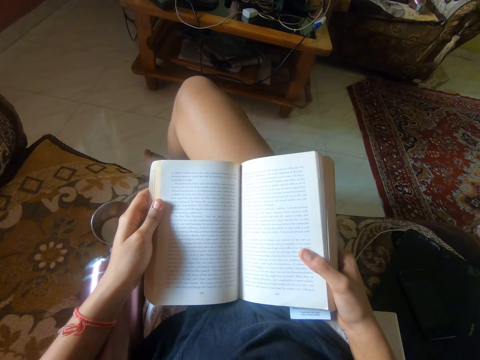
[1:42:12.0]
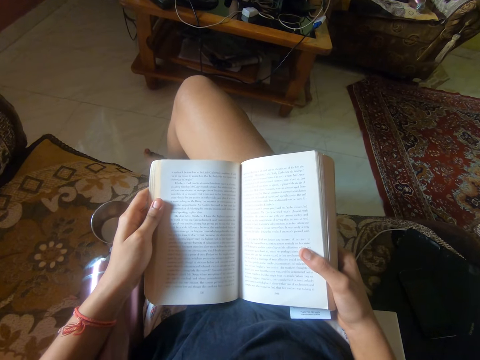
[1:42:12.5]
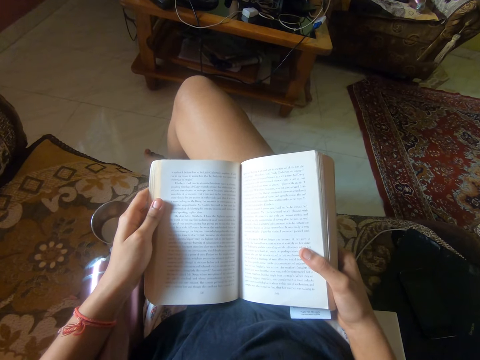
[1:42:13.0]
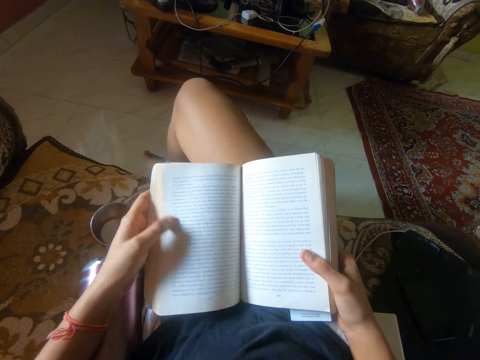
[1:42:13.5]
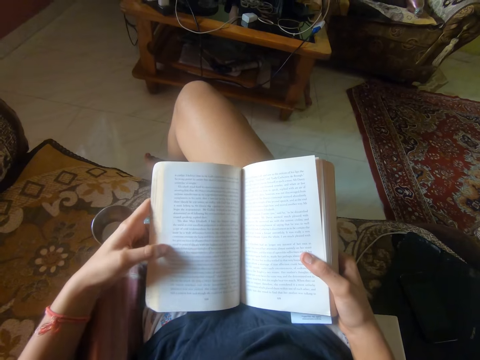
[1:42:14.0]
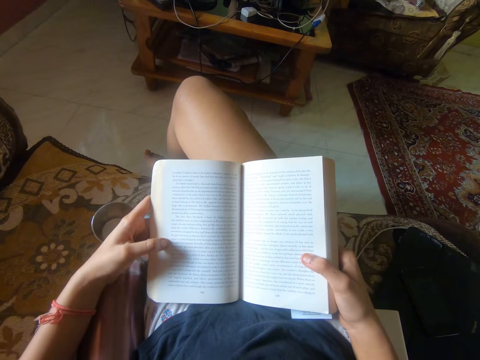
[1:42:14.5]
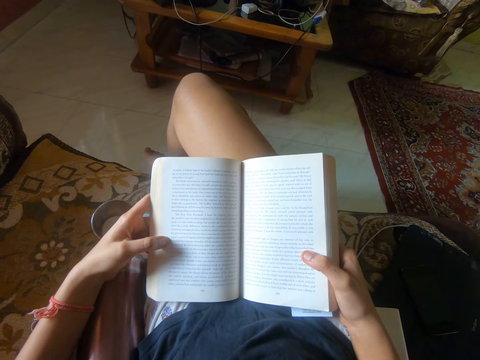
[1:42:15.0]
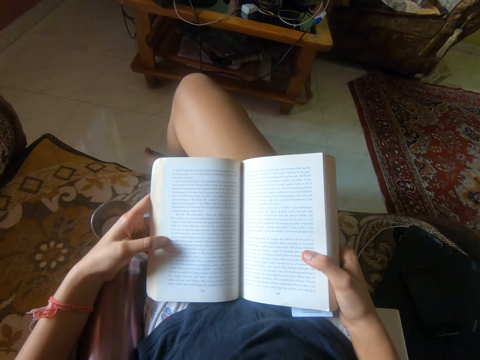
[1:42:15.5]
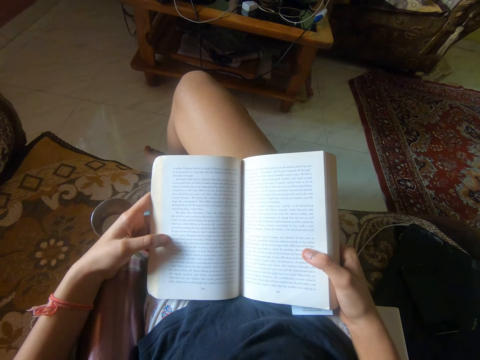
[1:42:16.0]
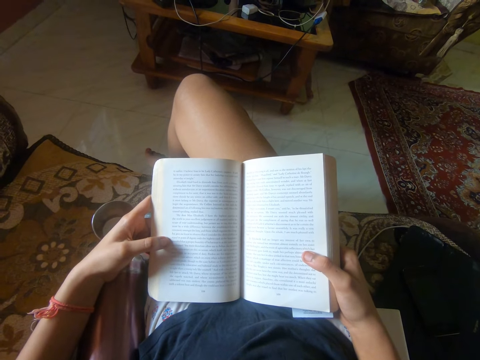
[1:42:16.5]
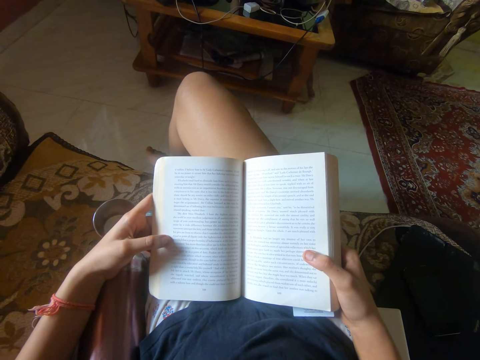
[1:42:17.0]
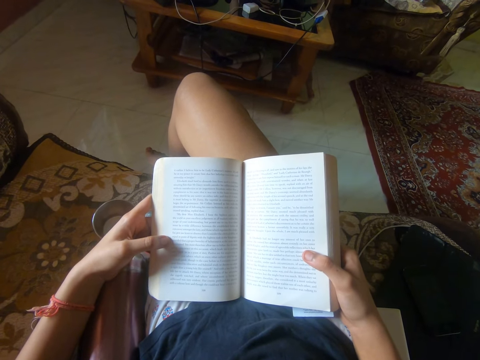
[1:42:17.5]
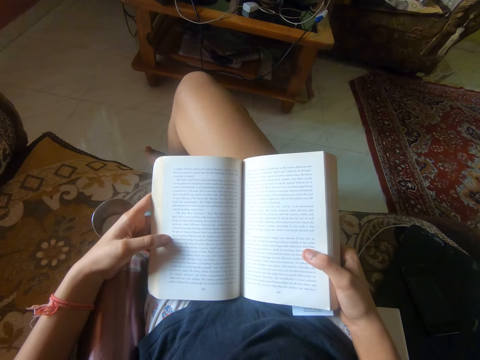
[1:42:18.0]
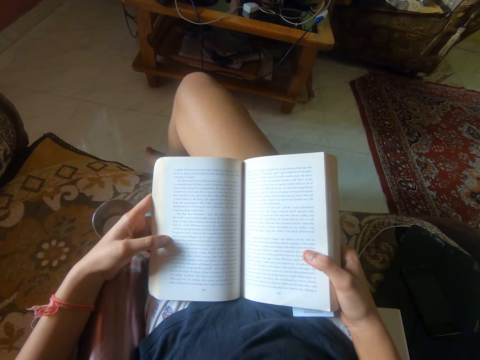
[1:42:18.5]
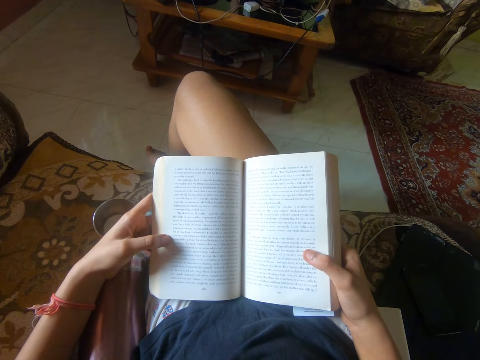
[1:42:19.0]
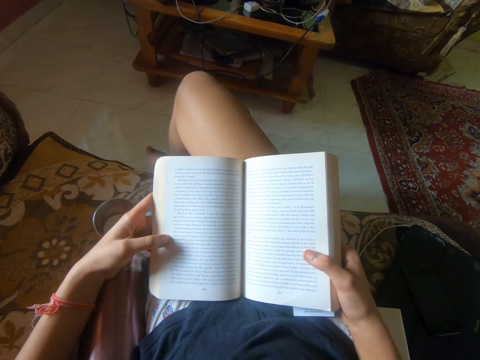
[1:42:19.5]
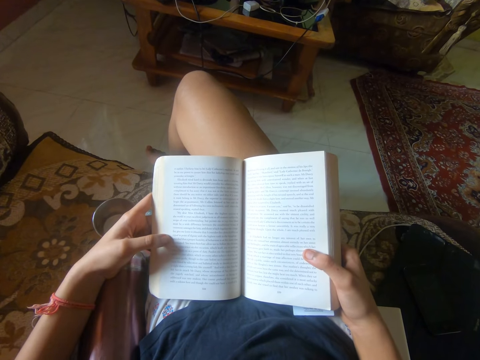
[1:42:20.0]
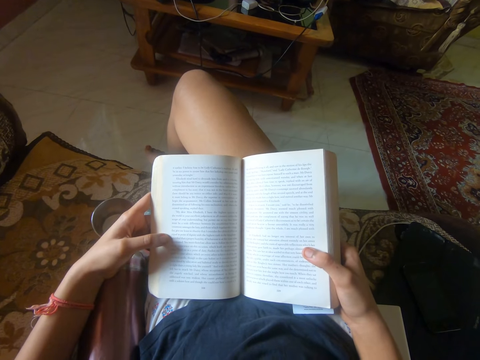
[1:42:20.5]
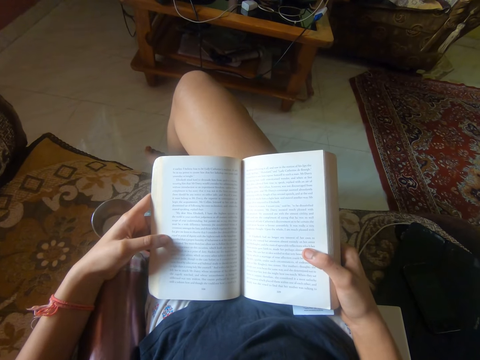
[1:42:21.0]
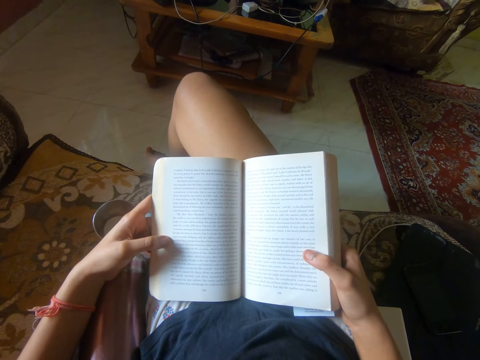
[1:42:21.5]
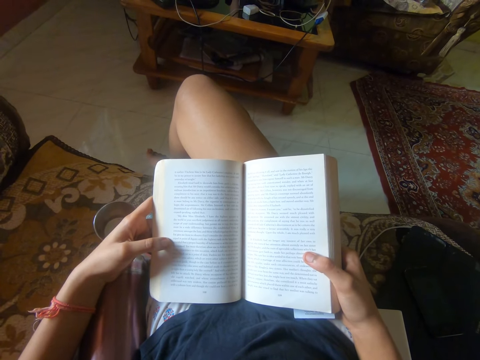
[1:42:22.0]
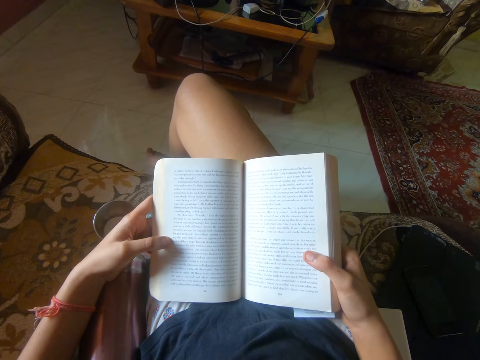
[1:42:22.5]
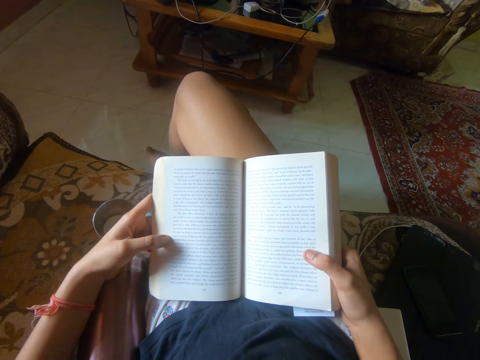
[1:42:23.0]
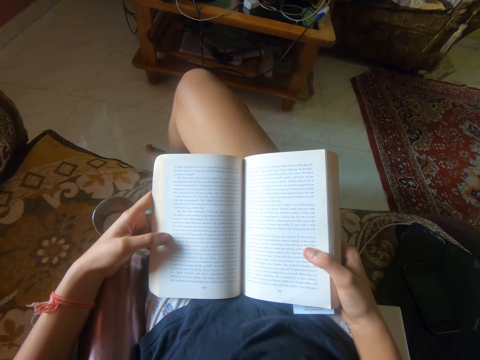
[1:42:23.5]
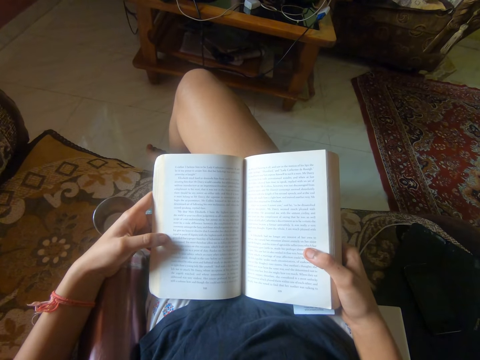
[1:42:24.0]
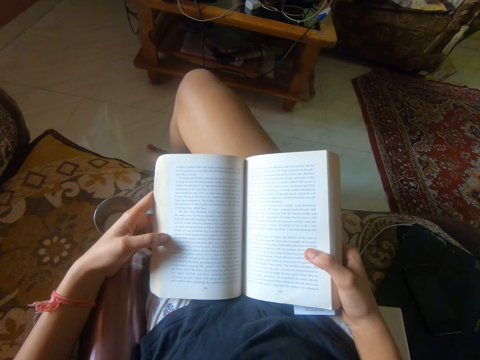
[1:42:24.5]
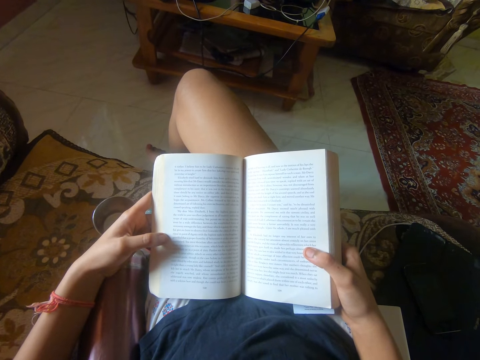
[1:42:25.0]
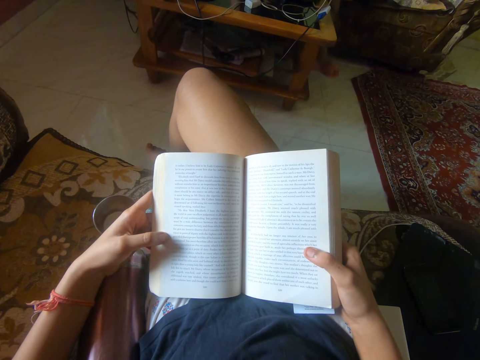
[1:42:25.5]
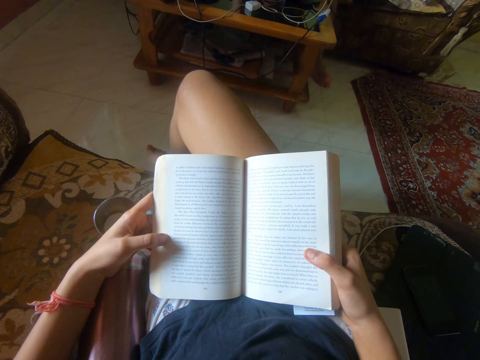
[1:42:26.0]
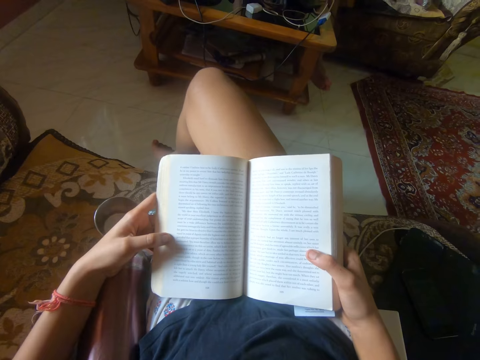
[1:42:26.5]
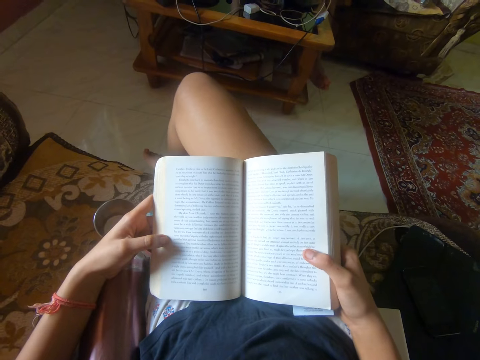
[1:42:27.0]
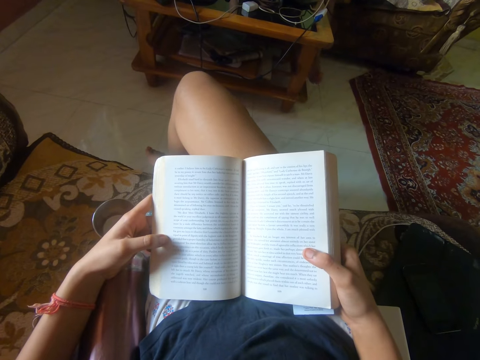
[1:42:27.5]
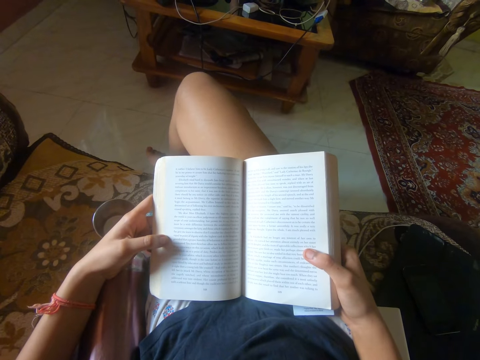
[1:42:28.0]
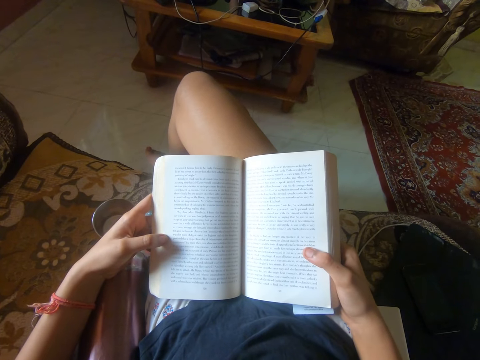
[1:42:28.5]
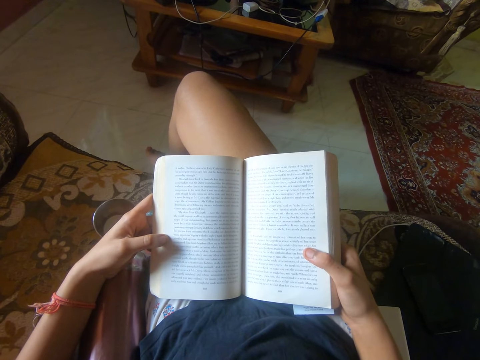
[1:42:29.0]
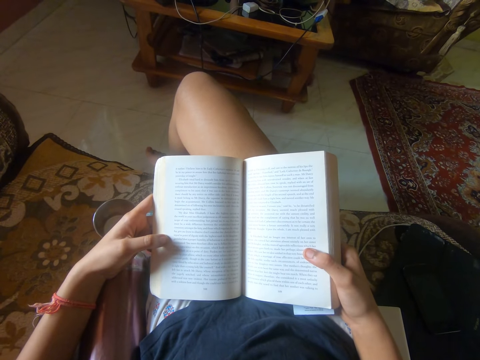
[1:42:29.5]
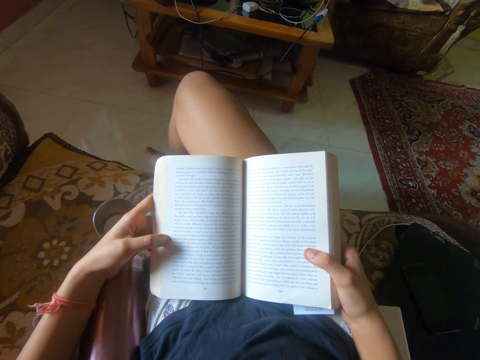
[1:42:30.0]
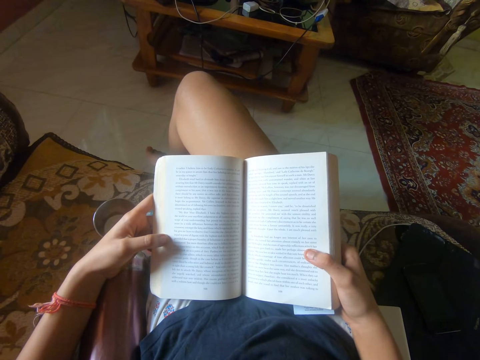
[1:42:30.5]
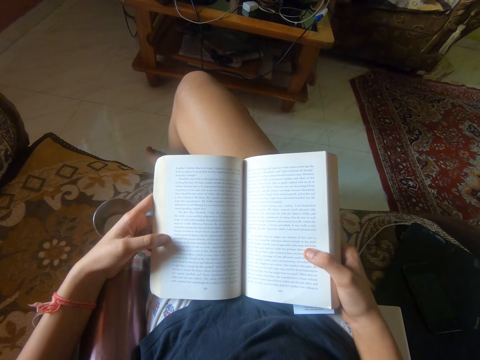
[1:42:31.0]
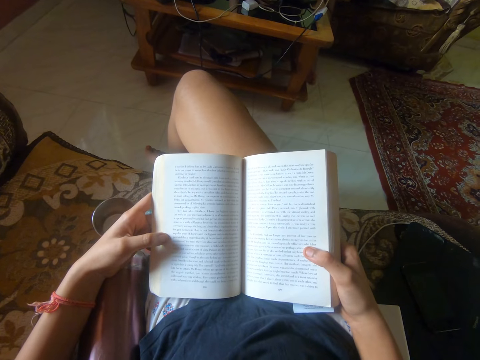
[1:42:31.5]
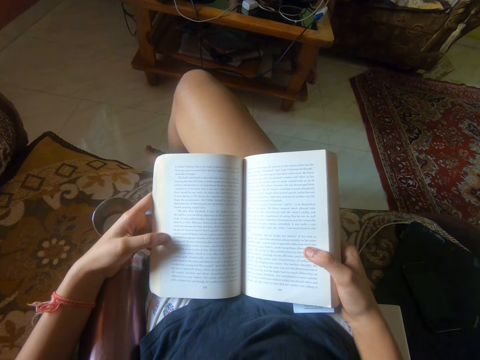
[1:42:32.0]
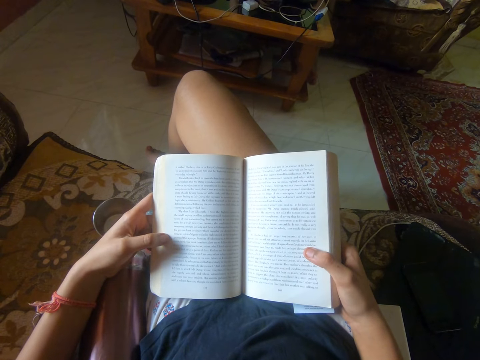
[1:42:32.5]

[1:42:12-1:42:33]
The camera wearer moves her left hand on the novel. She reads the novel on the cushion chair. She moves her legs. She reads the novel on the cushion chair.

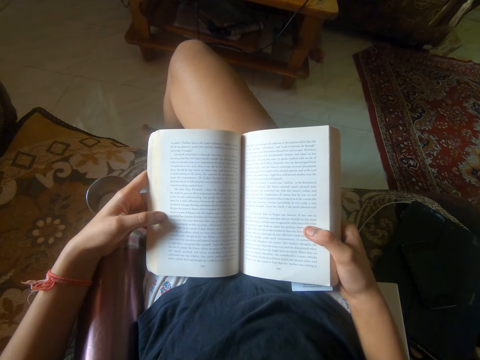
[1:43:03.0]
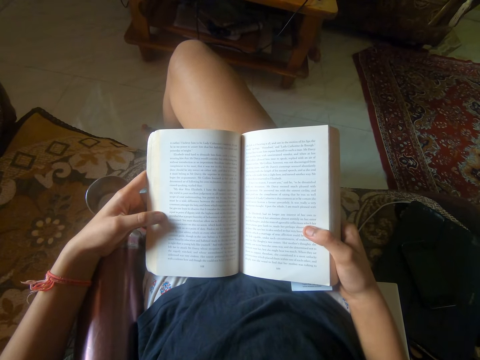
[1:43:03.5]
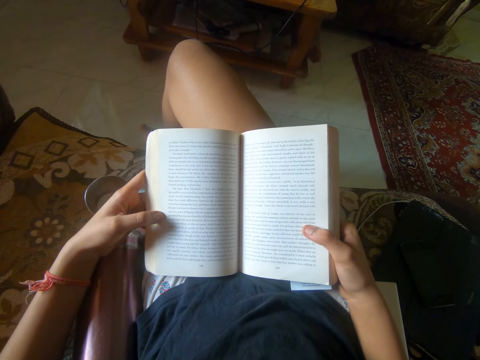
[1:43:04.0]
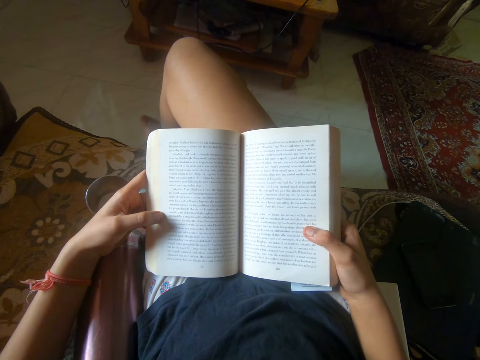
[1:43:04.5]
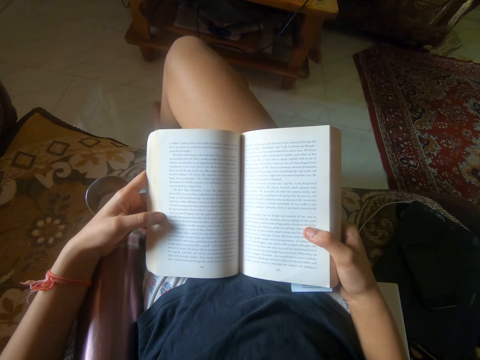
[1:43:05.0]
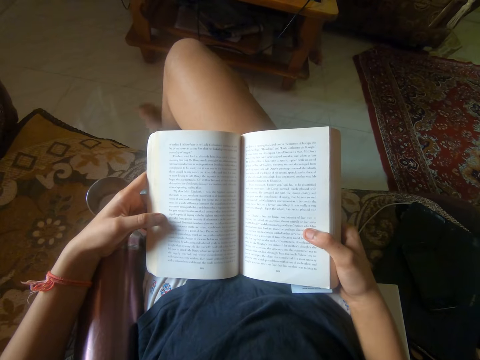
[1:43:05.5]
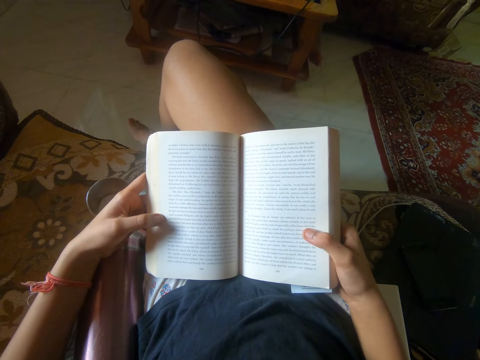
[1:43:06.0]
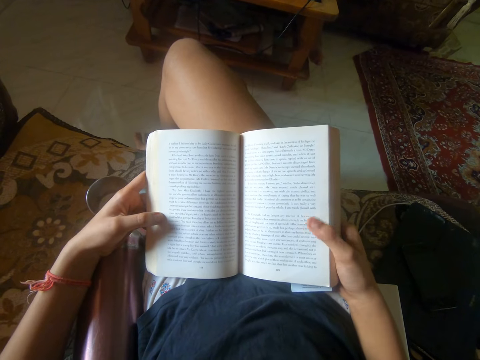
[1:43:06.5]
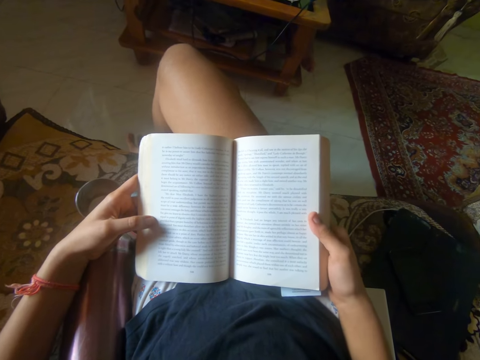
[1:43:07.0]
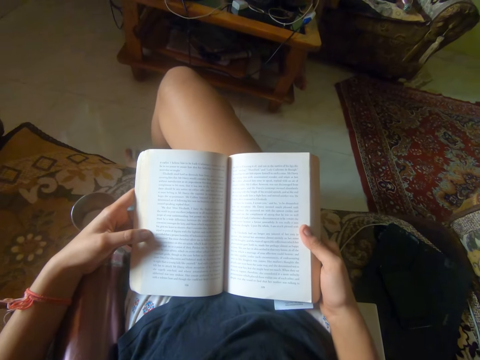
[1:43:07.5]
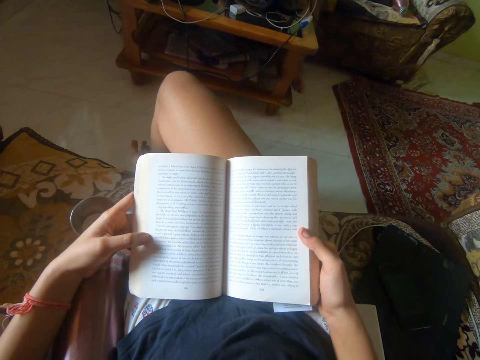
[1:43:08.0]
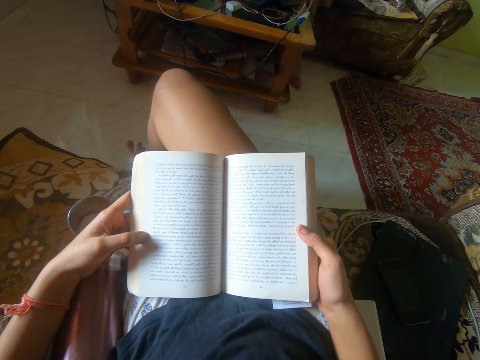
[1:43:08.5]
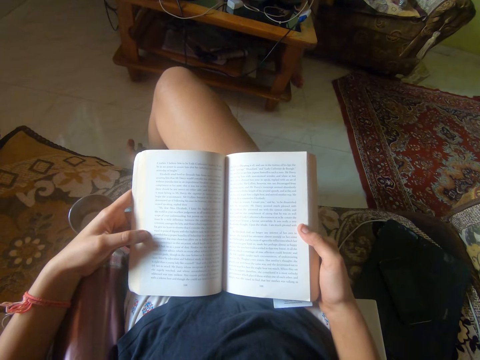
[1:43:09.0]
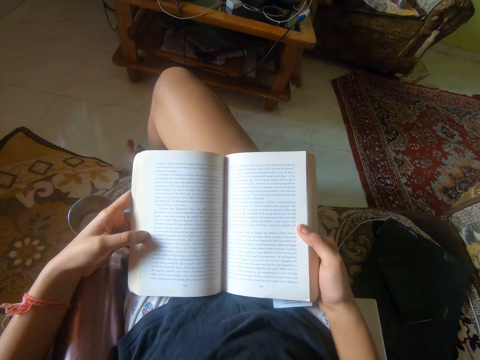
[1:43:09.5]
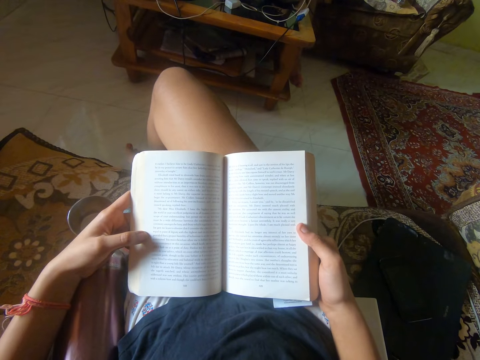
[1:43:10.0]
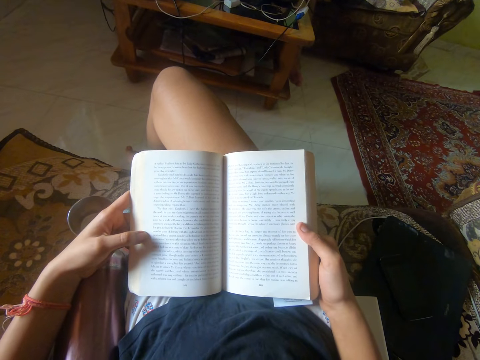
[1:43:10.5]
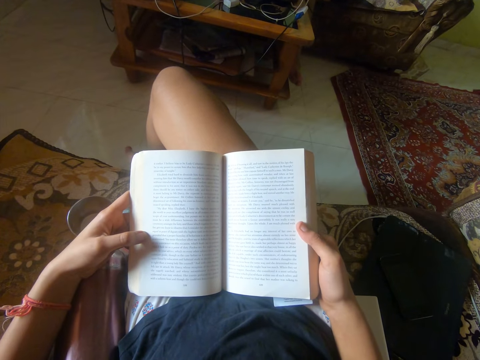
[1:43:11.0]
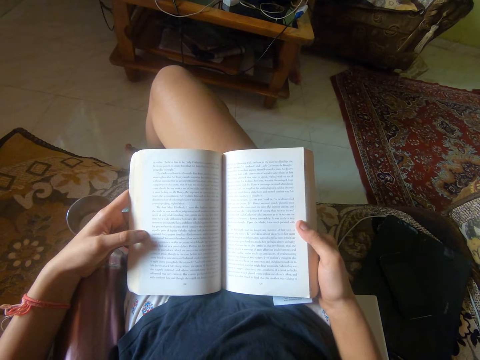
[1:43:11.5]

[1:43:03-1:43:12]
The camera wearer stretches her toe. She moves her foot. She reads the novel.
